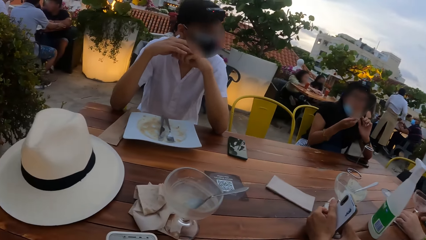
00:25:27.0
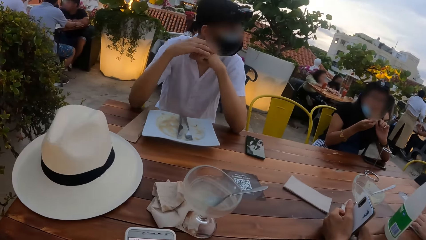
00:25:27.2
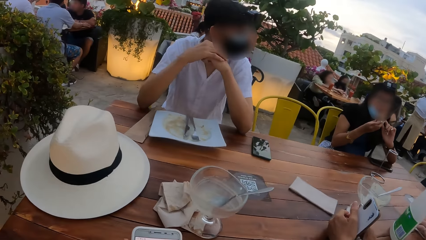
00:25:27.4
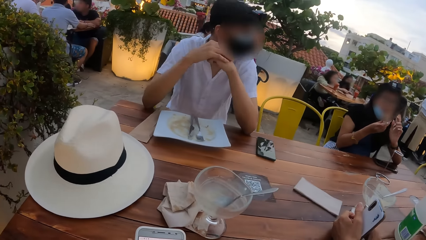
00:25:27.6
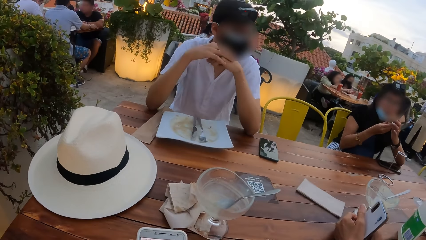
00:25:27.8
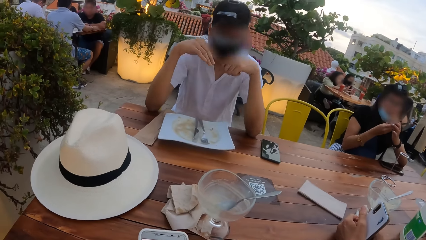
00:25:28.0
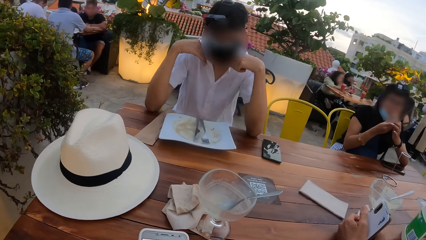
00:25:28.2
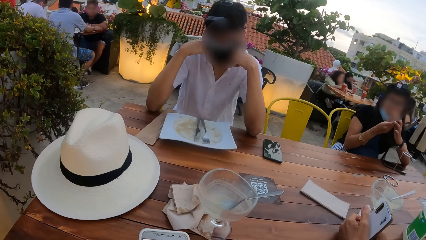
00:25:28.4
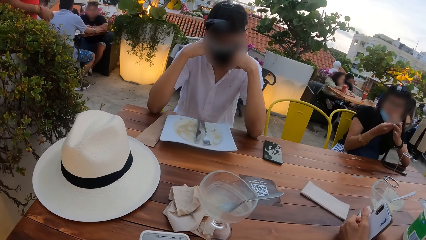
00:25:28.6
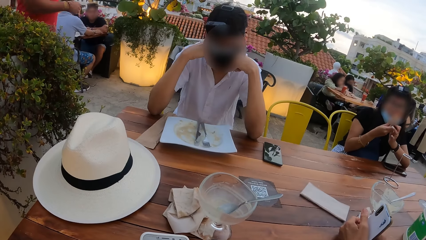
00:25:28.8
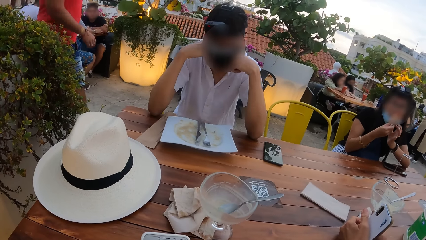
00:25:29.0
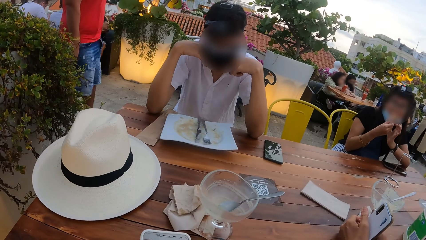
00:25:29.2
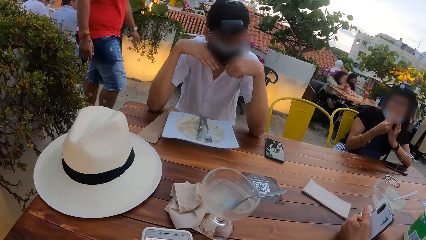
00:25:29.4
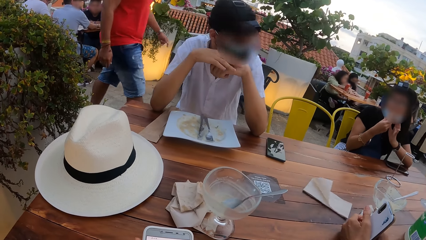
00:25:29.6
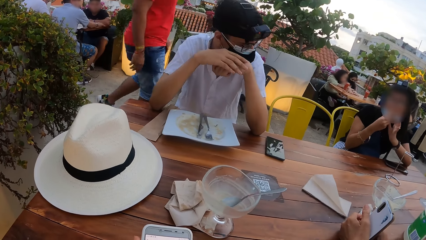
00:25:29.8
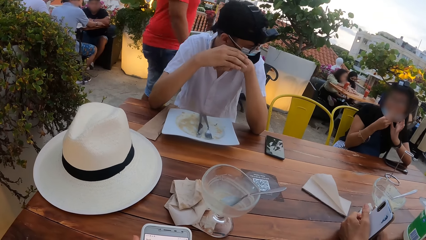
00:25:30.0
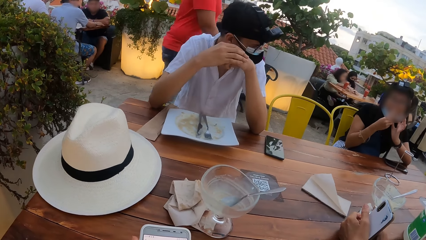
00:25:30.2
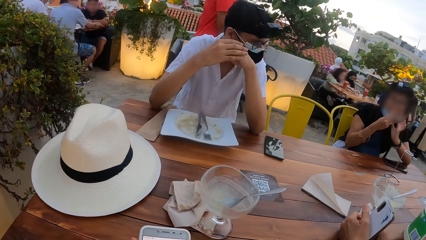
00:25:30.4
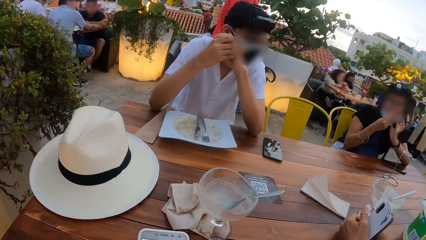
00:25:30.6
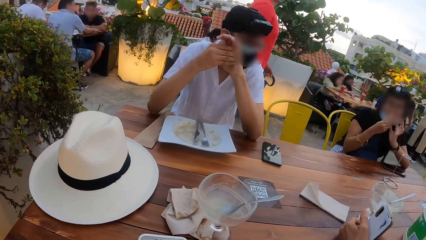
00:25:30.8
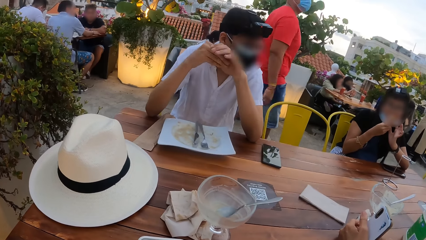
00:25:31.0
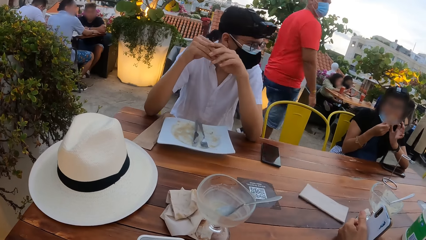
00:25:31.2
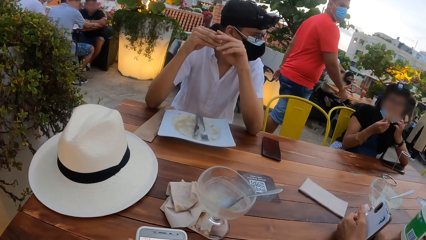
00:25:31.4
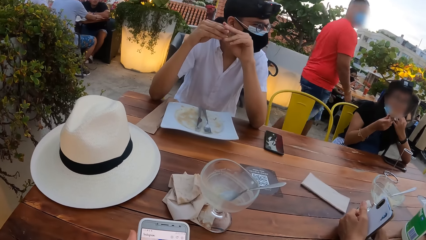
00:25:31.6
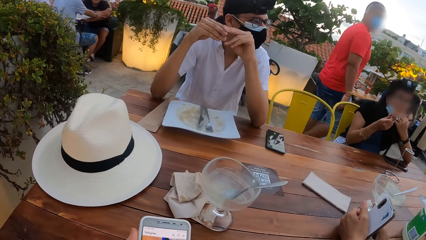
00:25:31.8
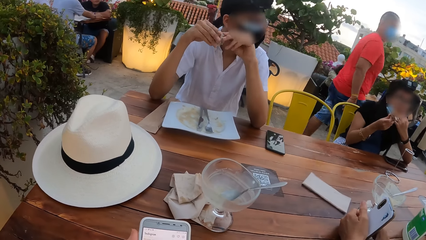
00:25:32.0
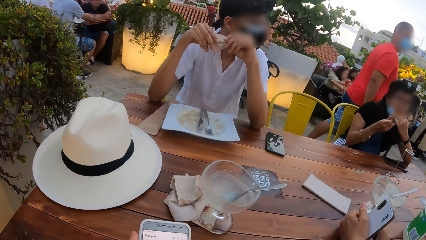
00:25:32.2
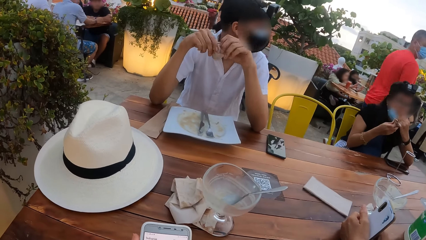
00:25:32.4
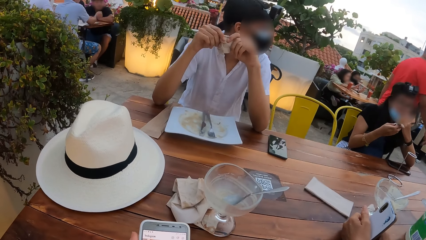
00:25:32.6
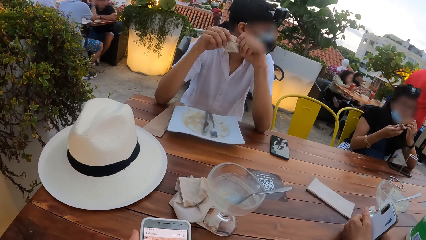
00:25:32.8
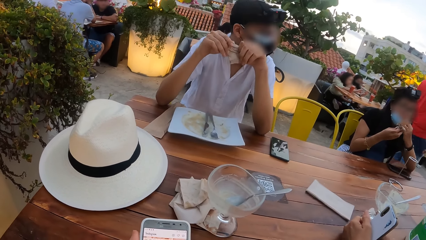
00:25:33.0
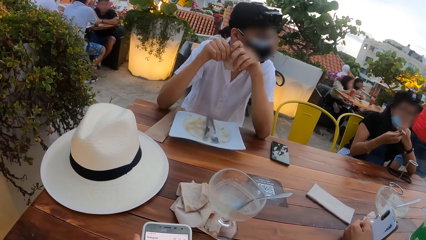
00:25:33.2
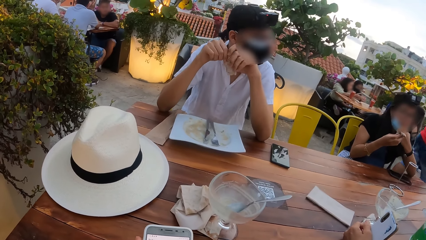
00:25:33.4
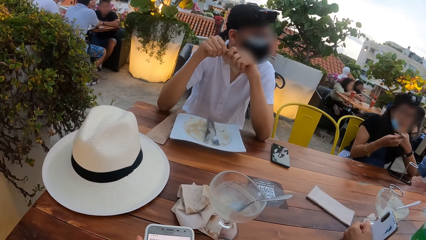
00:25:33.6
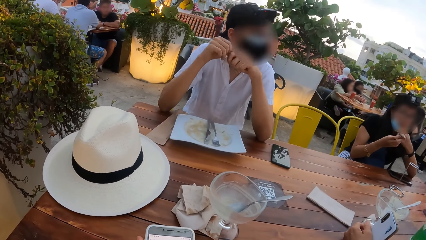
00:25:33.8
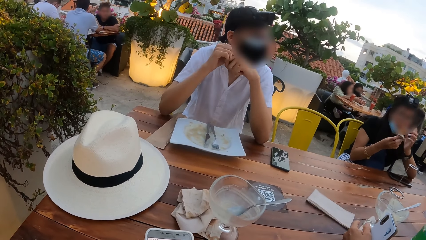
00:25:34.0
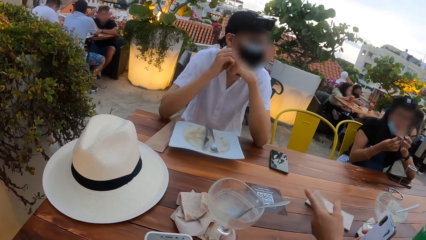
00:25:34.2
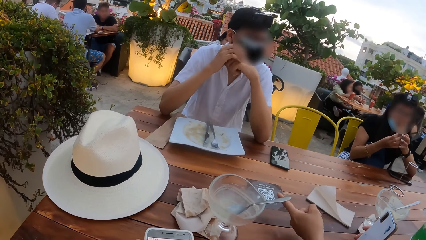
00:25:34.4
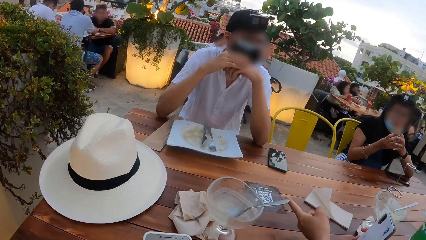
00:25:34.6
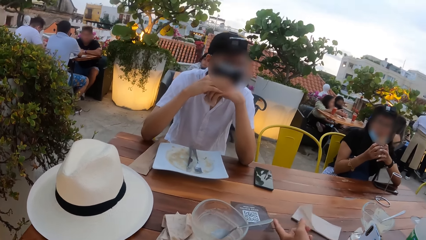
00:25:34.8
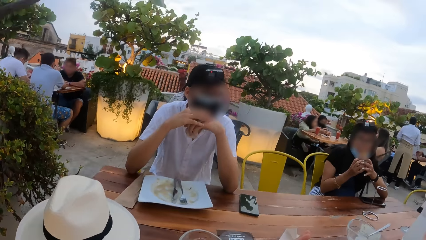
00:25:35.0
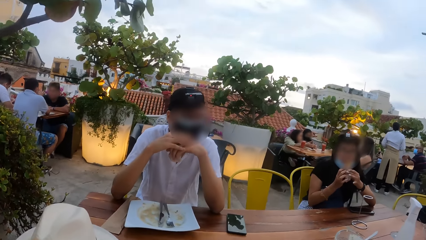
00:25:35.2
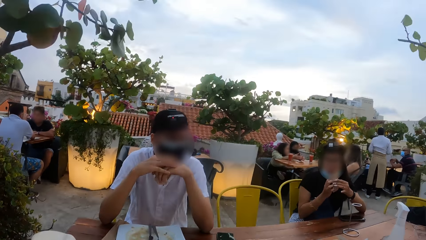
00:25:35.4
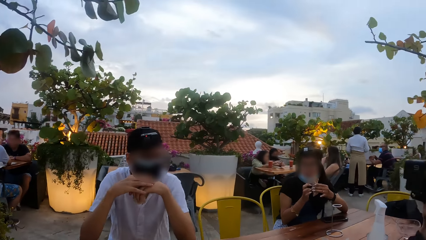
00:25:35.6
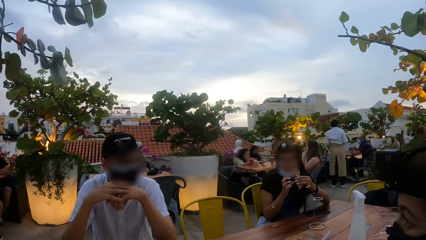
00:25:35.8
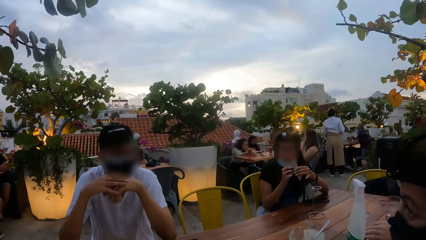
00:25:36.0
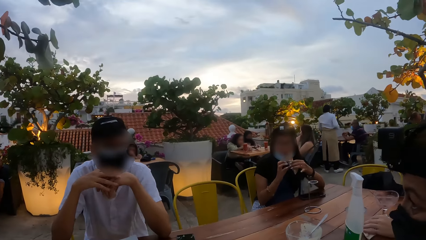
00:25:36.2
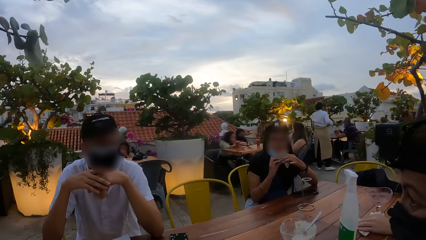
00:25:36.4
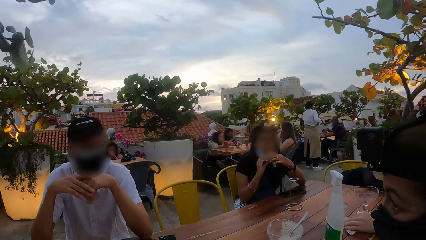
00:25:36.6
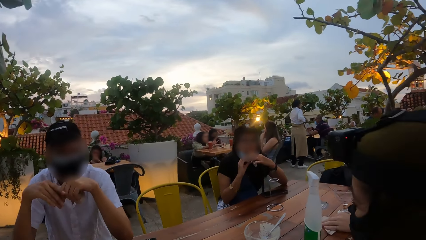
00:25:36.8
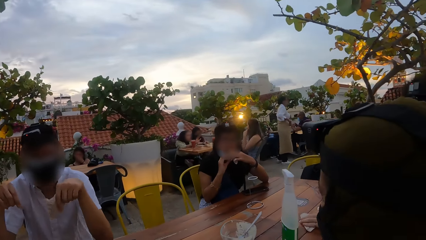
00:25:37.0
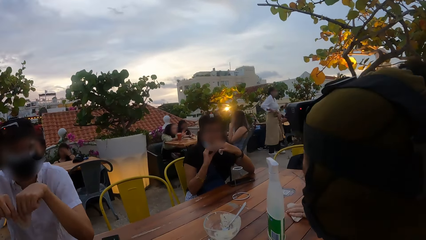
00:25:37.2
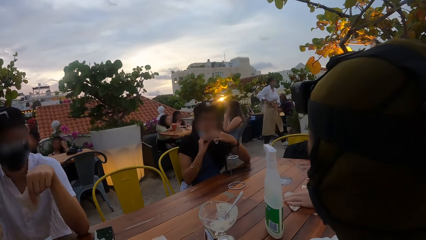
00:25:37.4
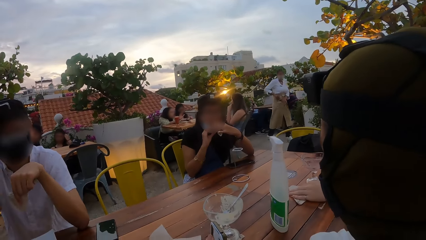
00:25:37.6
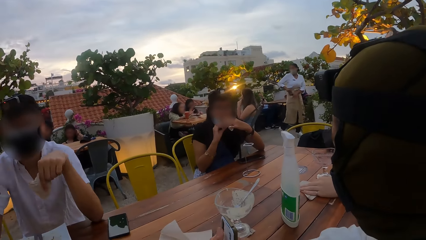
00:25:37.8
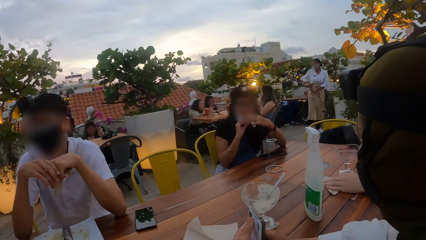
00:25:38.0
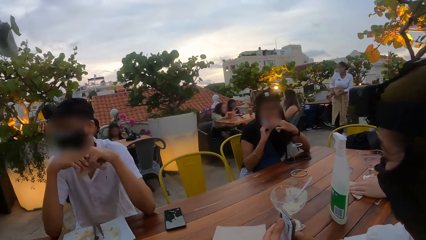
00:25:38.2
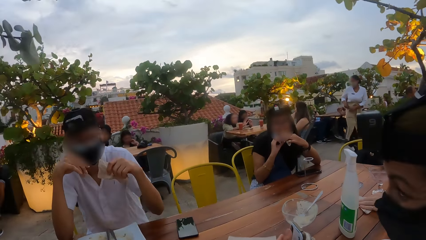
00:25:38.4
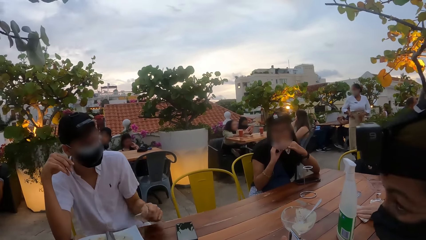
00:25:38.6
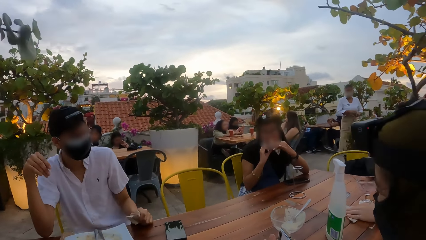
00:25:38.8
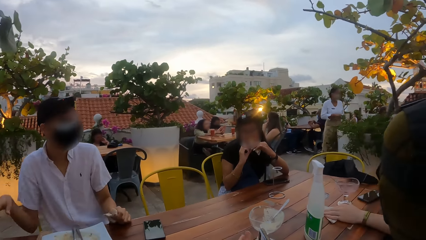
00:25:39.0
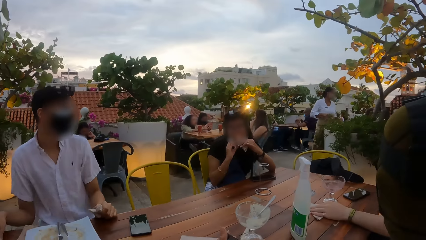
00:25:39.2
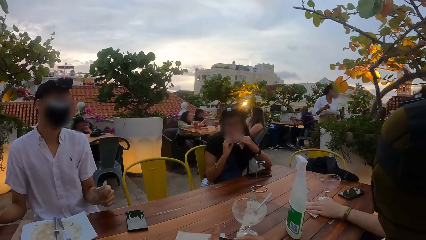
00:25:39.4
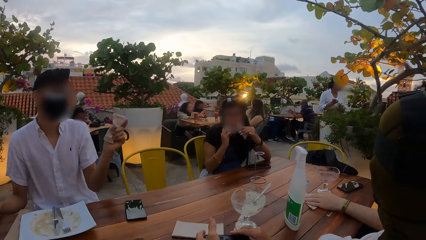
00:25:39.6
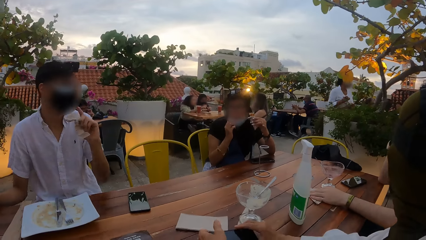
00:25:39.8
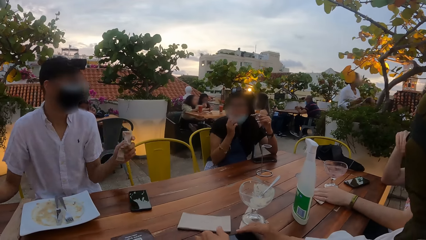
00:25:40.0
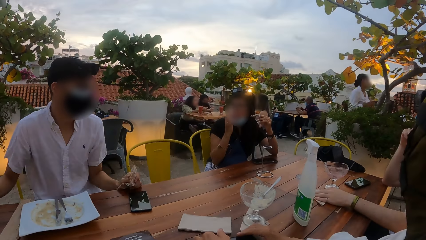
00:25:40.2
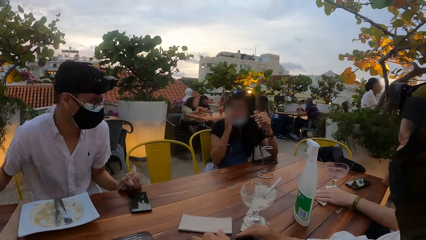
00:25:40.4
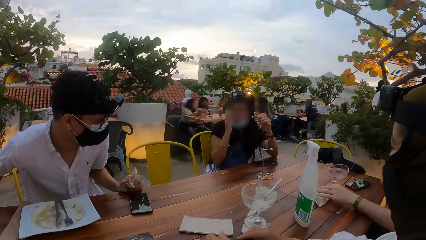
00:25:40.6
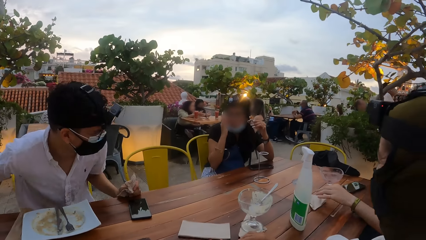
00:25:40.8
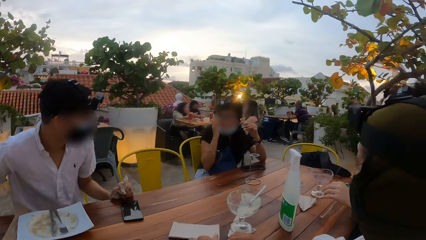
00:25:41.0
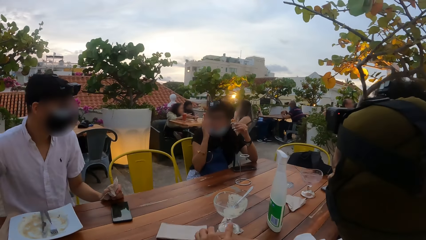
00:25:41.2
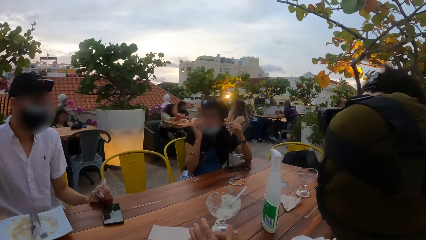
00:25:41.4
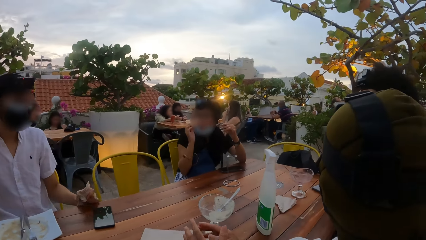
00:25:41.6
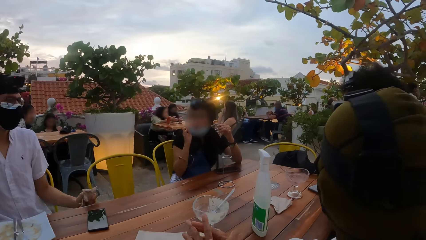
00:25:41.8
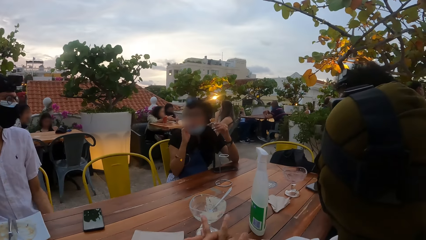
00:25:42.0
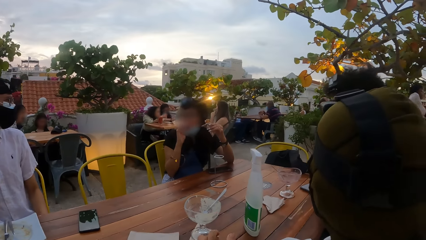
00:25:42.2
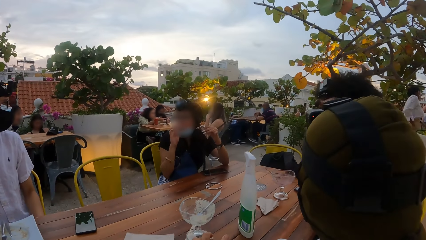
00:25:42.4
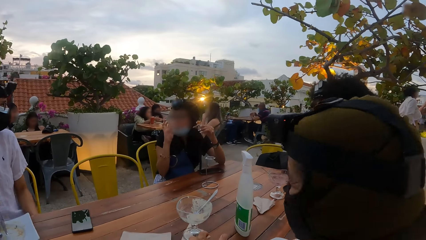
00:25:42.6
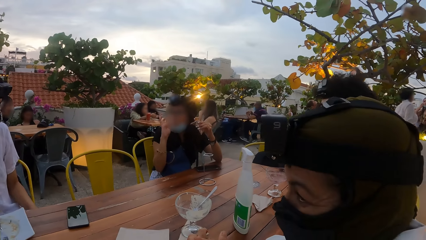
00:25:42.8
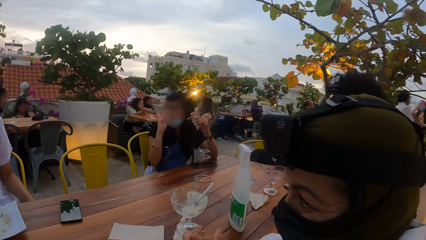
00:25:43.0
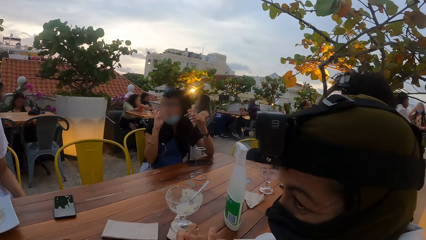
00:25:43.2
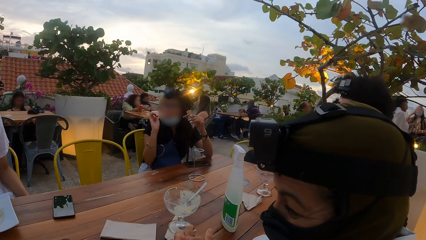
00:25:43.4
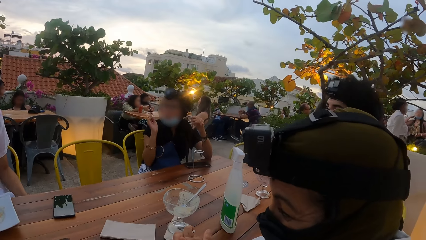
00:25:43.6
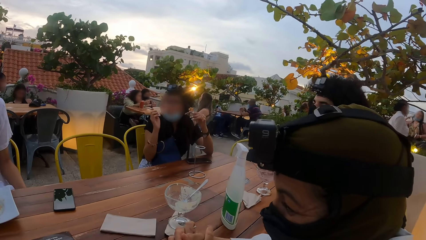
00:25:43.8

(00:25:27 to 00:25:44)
A man walks past the camera wearer, another man, the woman, another woman and a third man. The camera wearer holds a phone. The woman adjusts the mask on her face with her left hand. She holds the wafer with her left hand. The camera wearer looks around. The woman eats the wafer in her right hand. The camera wearer interacts with the second man, the woman and another woman.
